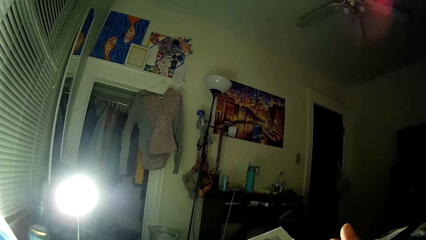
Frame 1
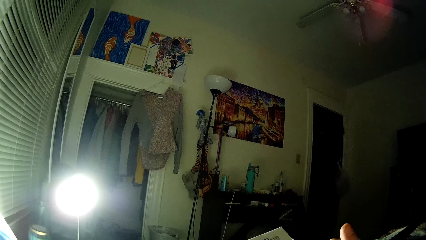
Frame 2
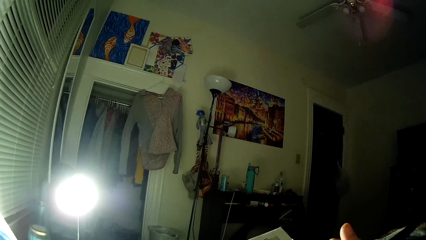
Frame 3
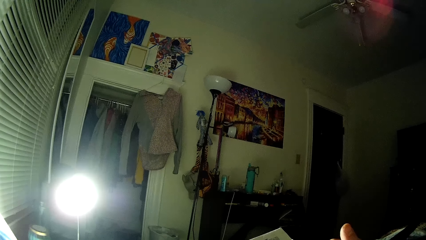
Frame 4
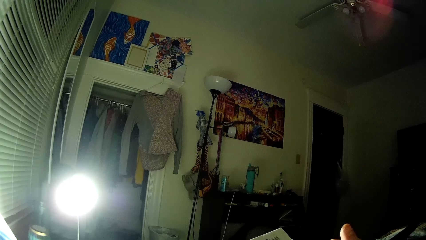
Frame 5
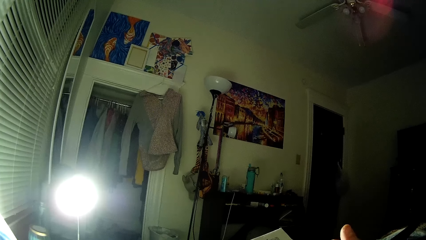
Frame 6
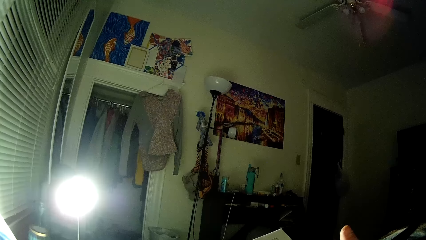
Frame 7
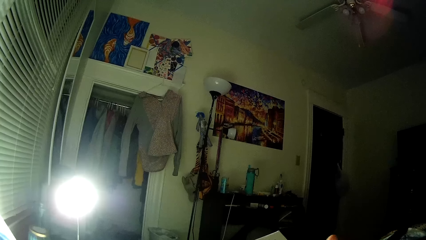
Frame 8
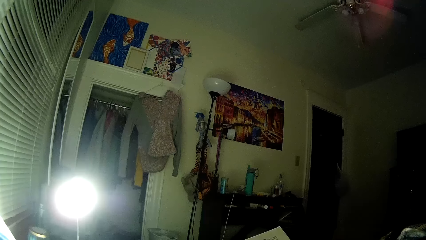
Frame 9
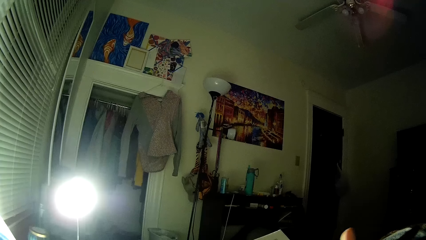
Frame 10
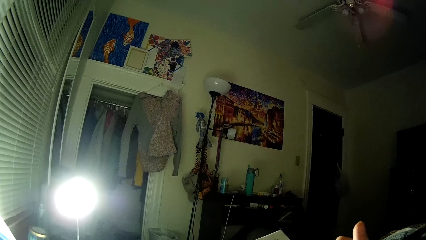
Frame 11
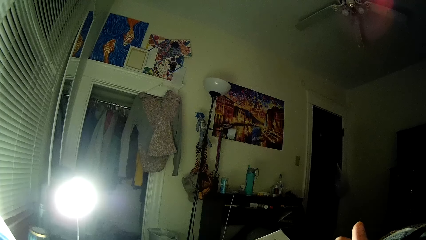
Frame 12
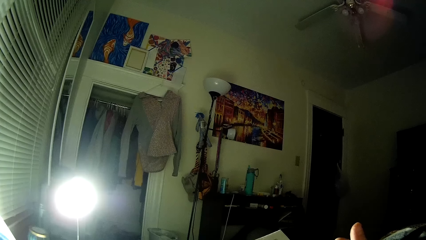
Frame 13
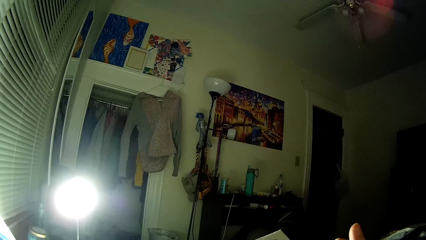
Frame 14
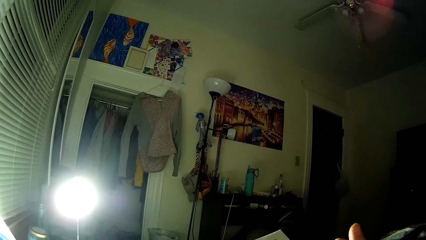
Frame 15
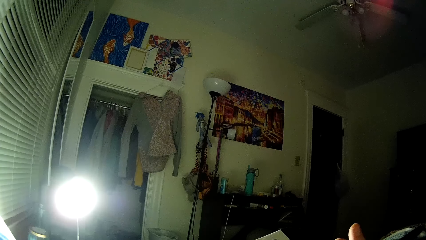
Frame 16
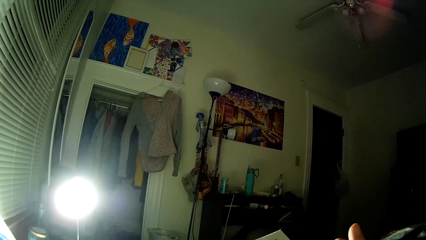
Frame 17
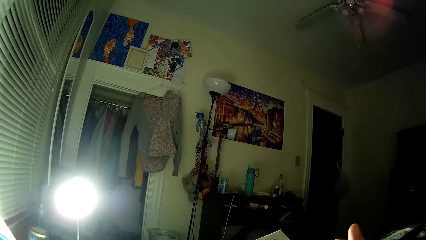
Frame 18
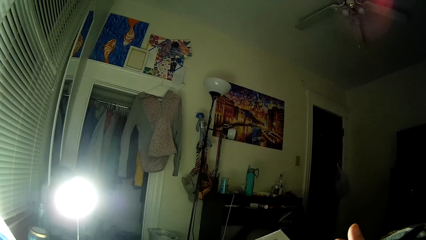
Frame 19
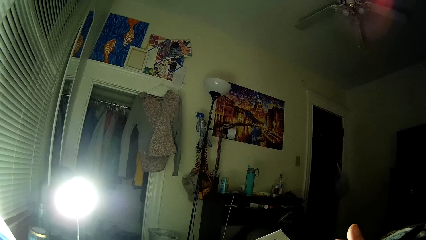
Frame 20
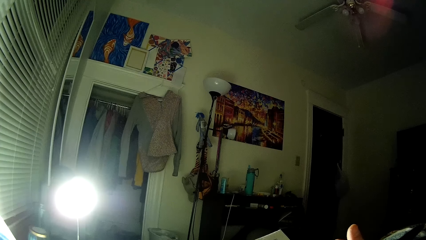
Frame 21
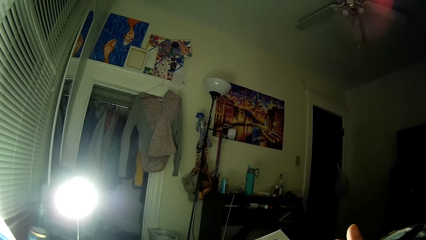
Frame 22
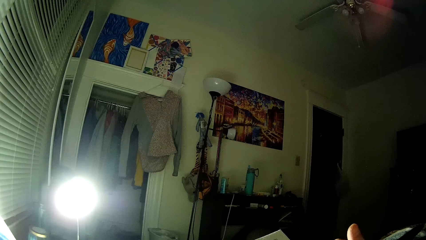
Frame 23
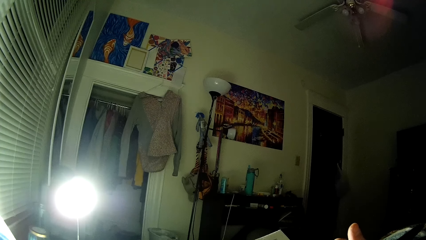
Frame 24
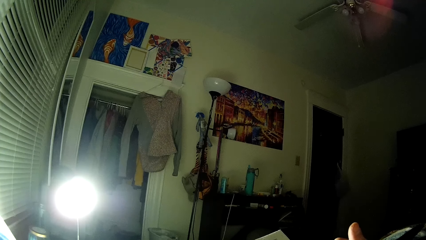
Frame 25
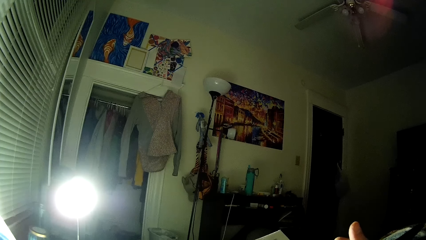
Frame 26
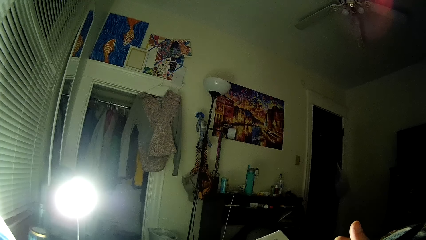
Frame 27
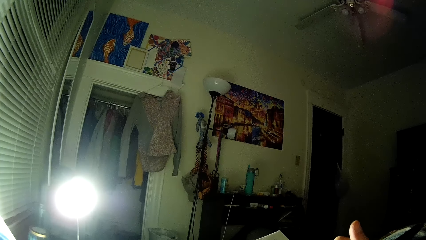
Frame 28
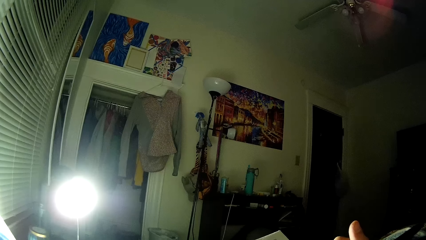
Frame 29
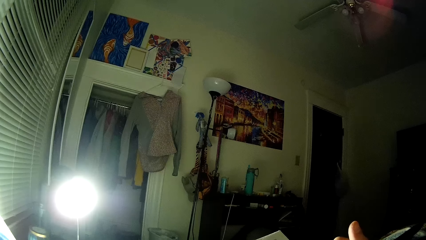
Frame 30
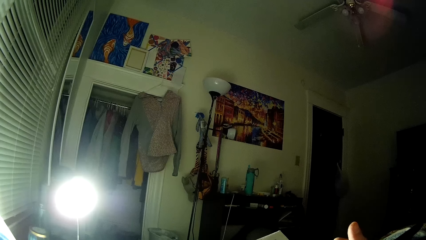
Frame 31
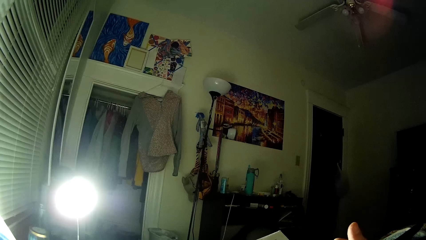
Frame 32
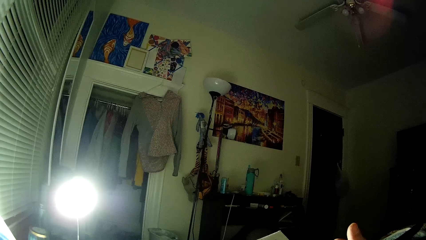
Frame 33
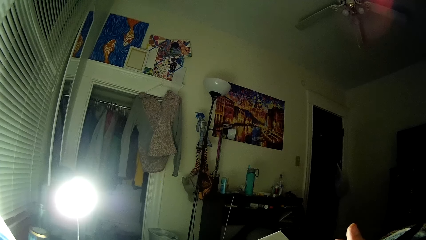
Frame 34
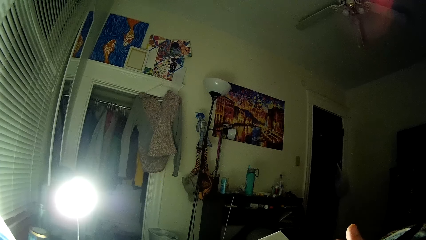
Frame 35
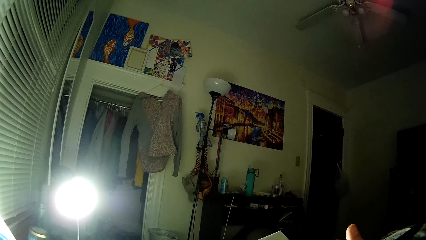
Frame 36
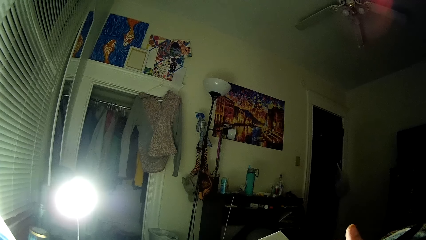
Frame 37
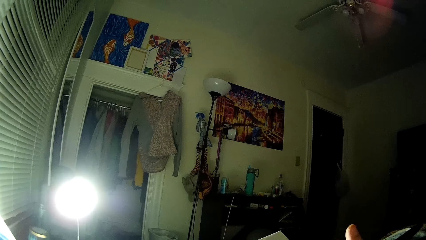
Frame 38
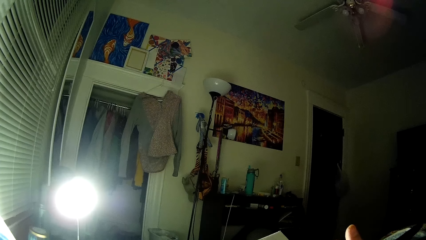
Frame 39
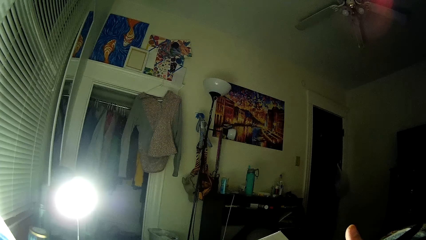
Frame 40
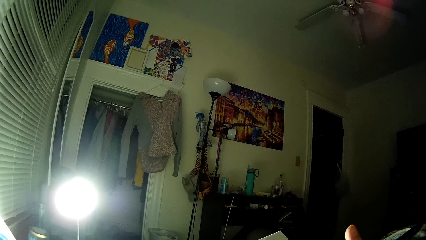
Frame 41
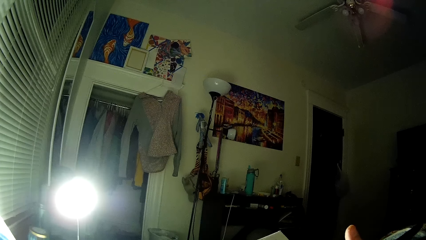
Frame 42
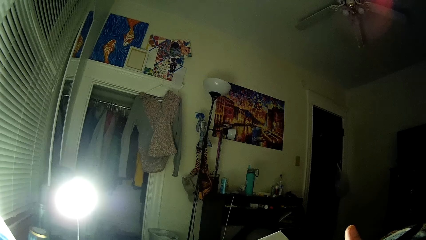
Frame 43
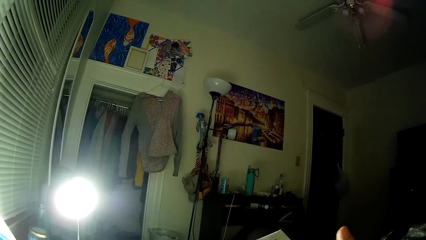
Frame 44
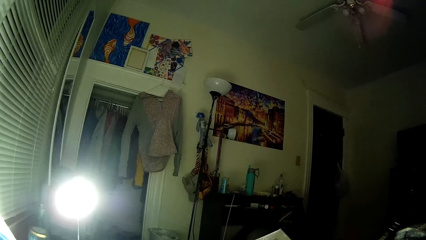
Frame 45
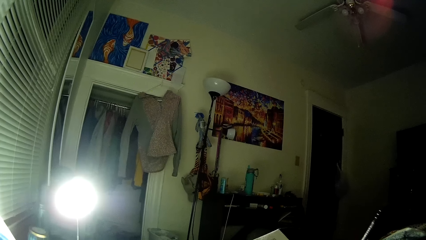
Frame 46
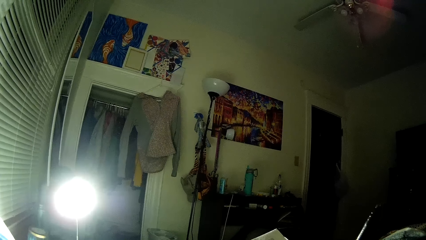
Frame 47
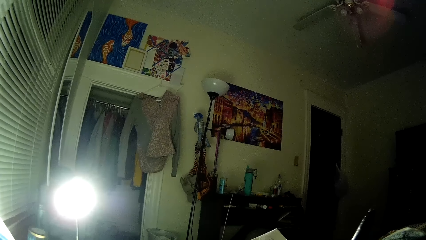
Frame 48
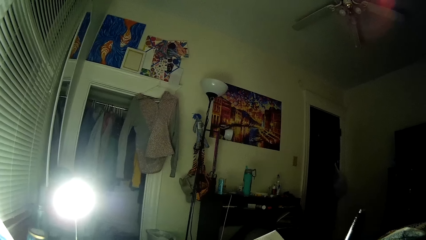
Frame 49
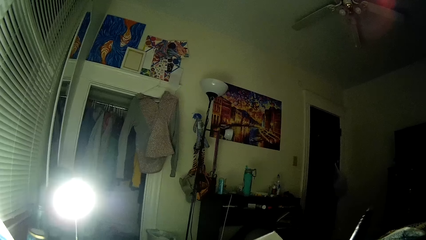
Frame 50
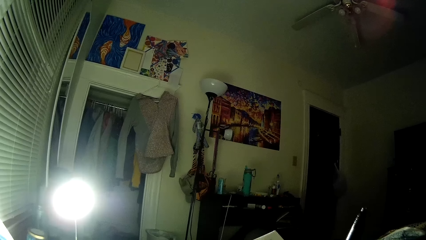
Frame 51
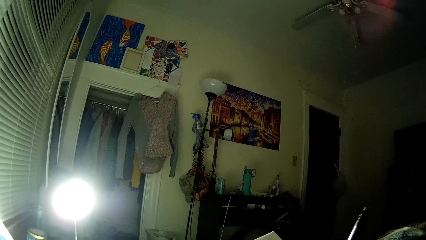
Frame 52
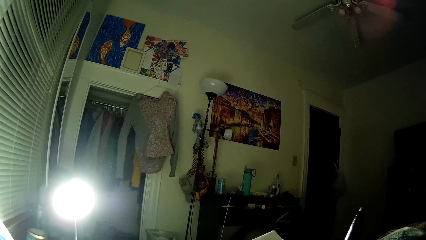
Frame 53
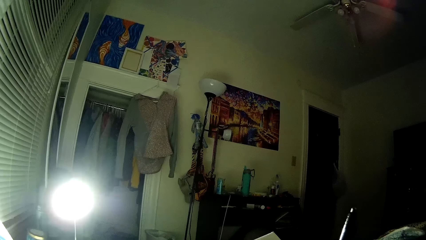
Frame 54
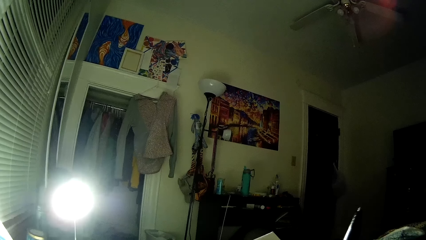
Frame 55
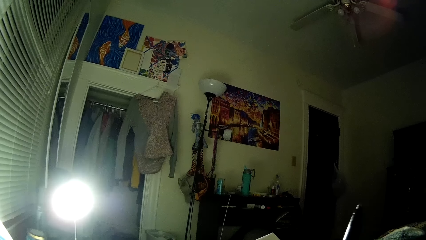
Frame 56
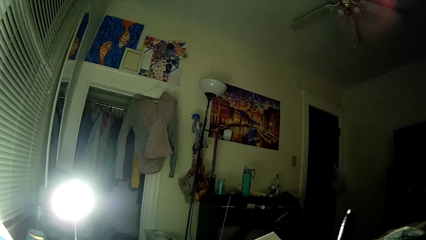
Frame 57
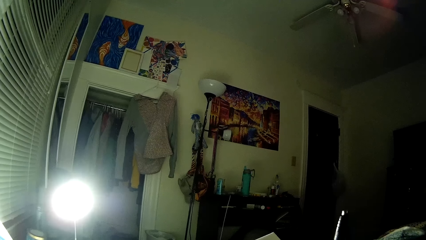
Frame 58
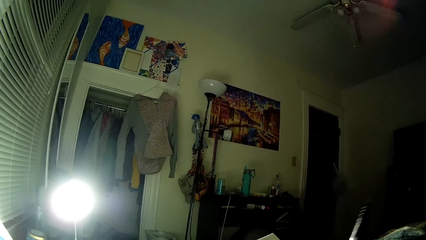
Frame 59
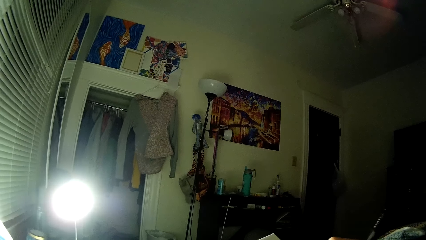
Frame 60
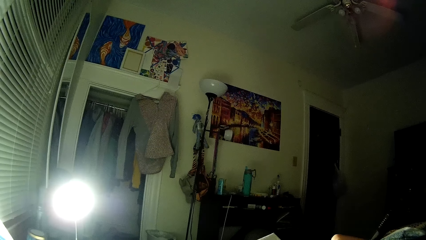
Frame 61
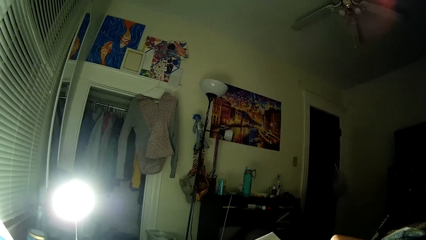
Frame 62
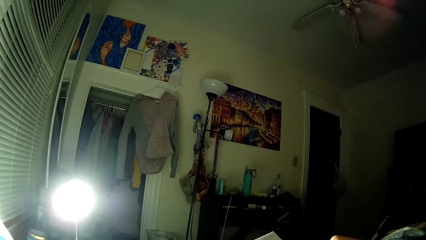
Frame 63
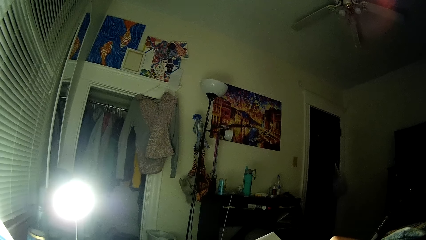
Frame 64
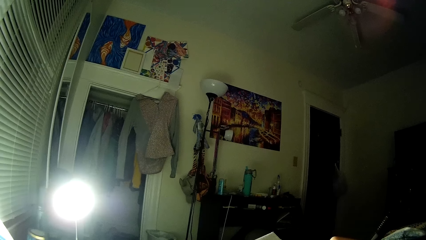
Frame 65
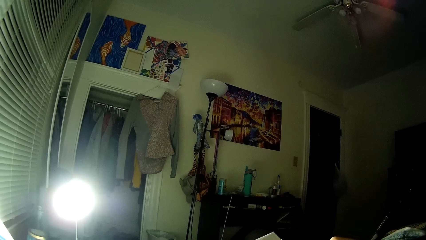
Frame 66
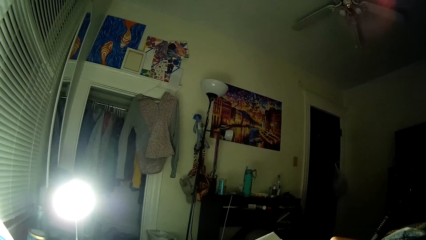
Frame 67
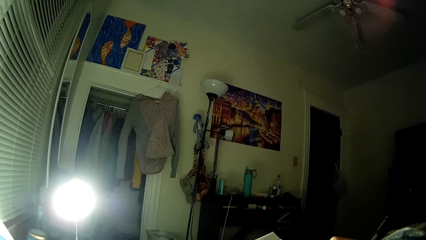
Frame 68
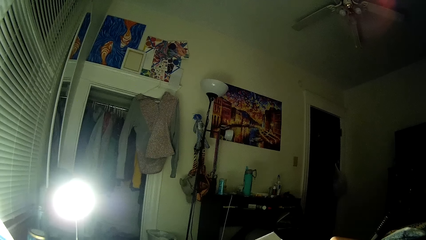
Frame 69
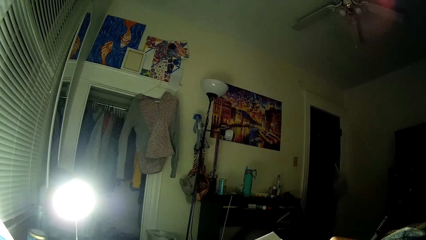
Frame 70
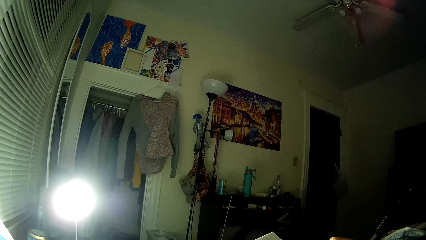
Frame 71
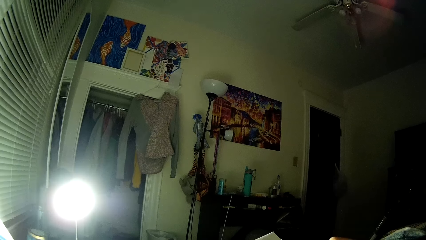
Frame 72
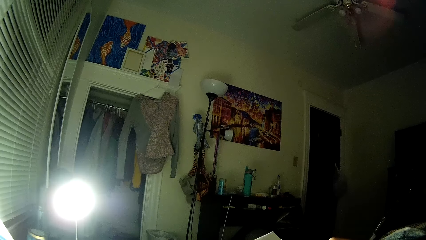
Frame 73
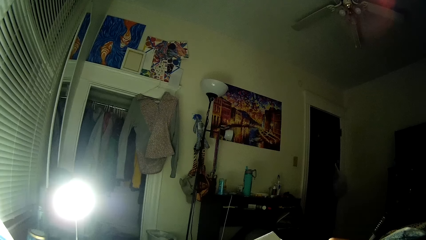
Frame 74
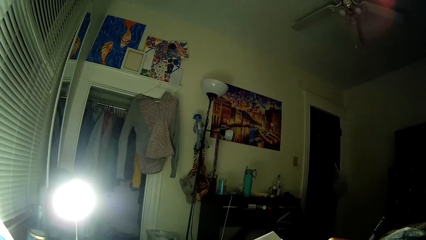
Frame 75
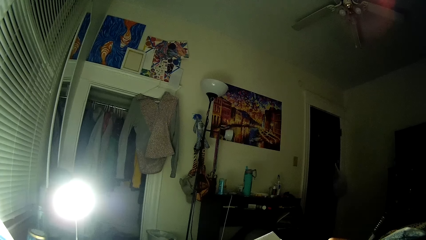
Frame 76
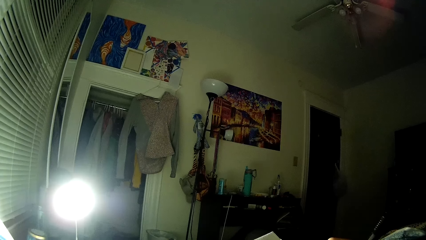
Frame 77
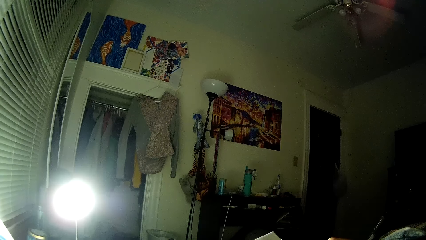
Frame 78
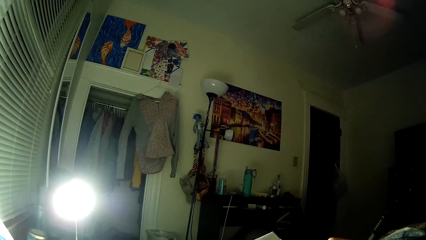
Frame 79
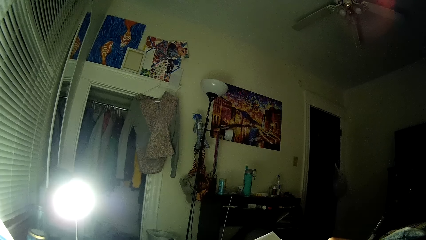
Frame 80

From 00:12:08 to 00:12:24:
The camera wearer looks at the sudoku games. They write on the puzzle paper.
